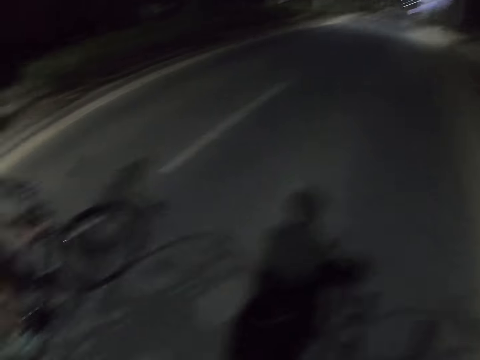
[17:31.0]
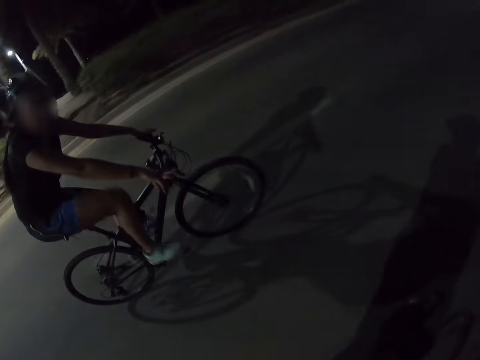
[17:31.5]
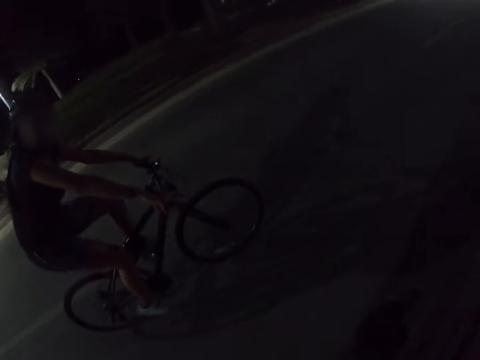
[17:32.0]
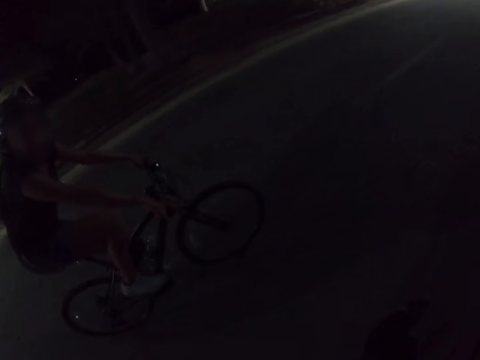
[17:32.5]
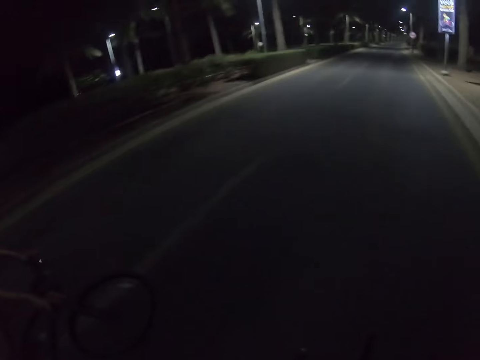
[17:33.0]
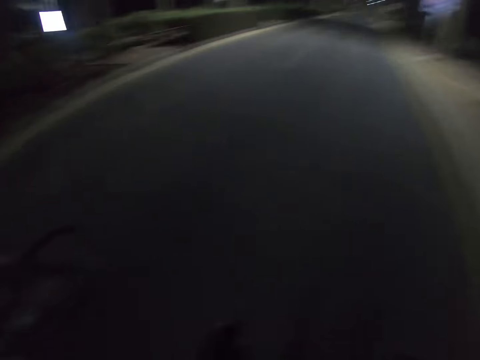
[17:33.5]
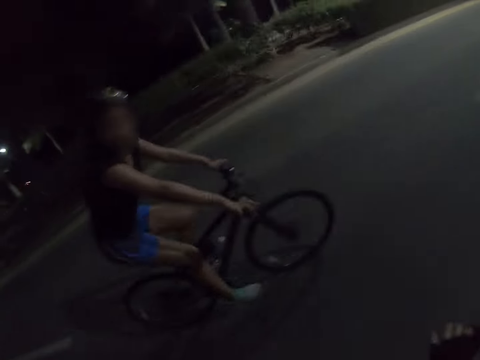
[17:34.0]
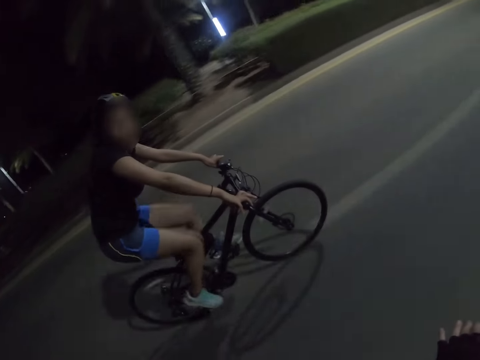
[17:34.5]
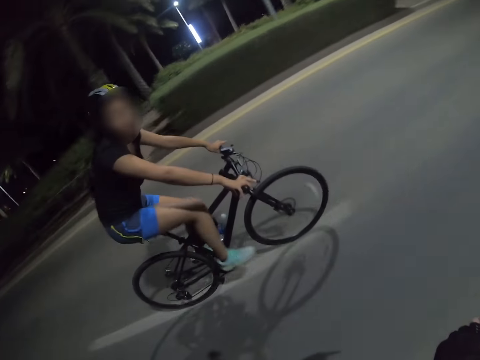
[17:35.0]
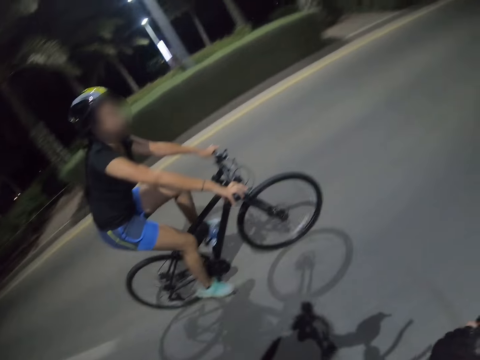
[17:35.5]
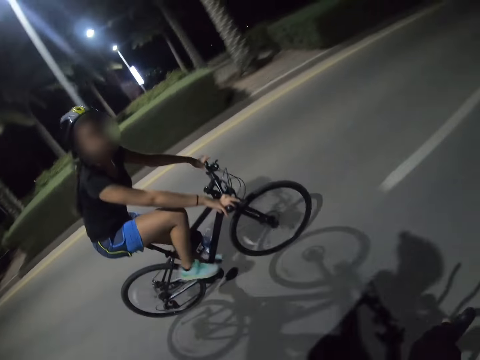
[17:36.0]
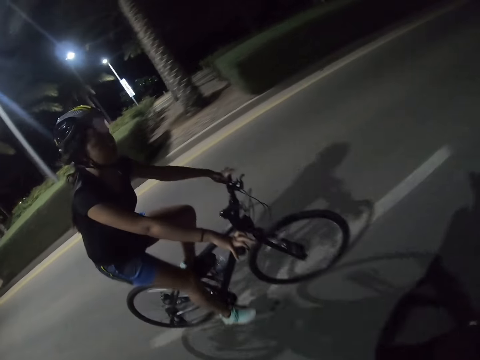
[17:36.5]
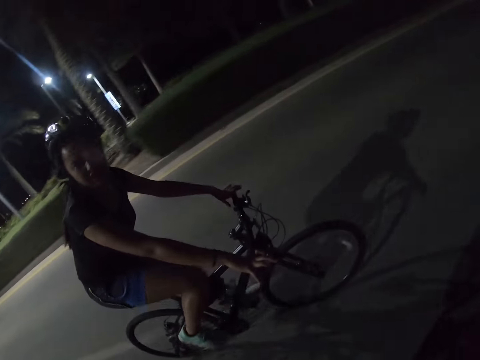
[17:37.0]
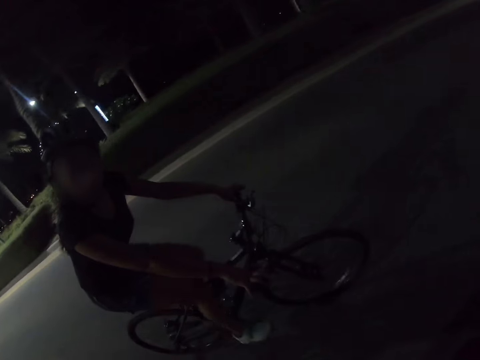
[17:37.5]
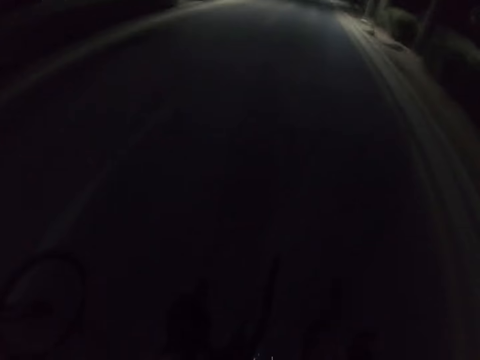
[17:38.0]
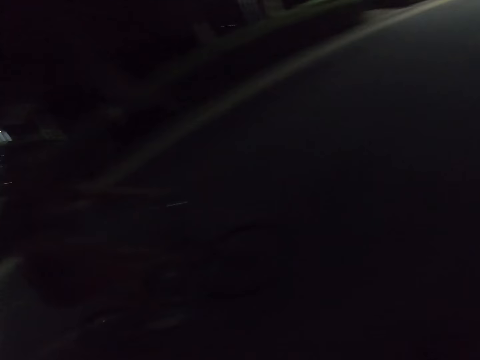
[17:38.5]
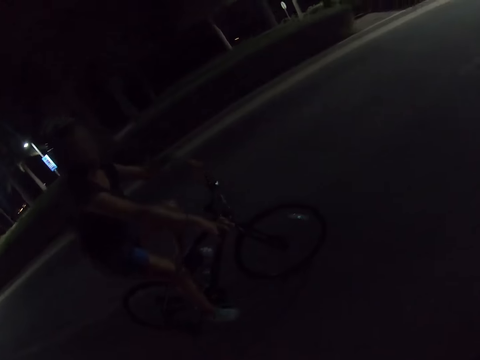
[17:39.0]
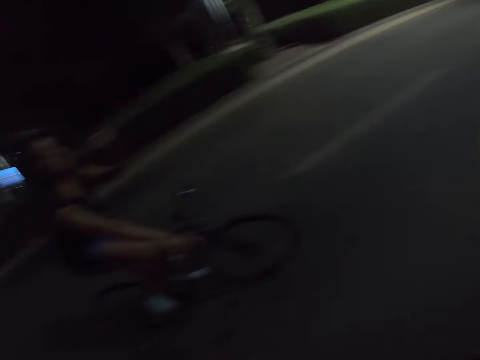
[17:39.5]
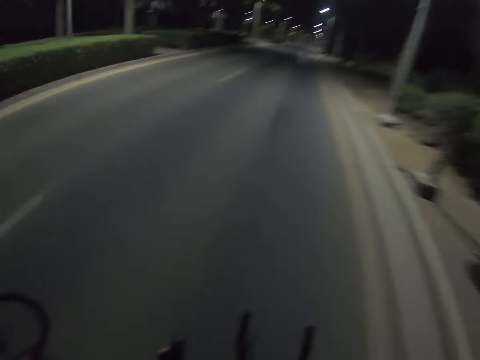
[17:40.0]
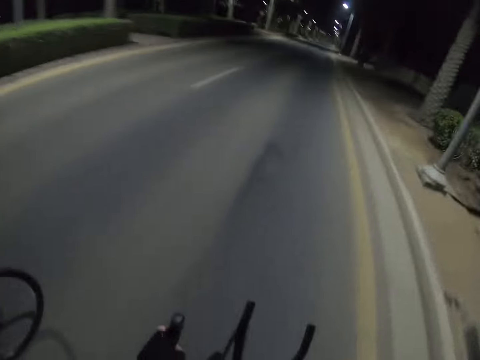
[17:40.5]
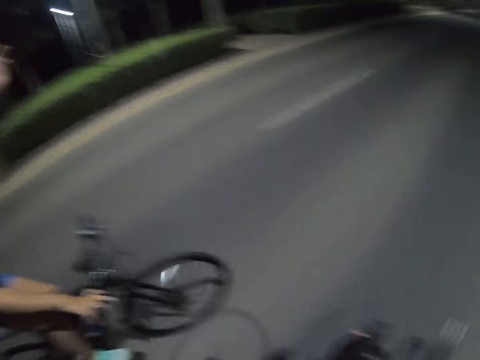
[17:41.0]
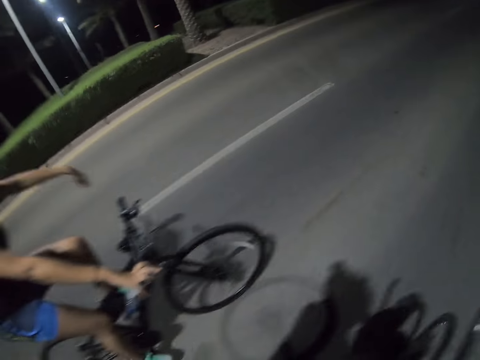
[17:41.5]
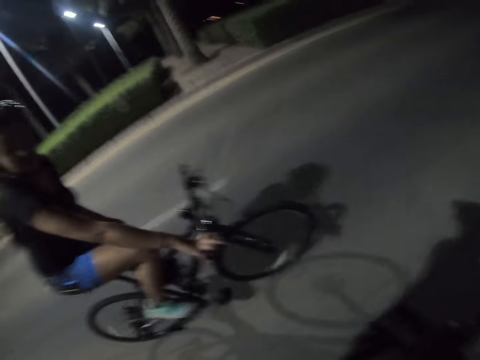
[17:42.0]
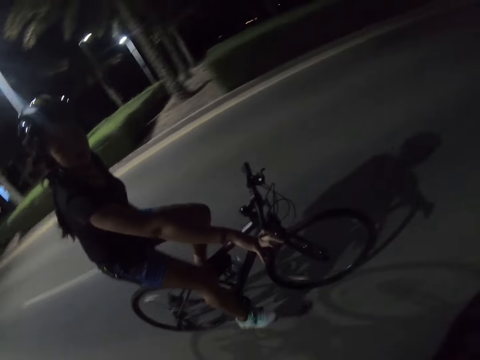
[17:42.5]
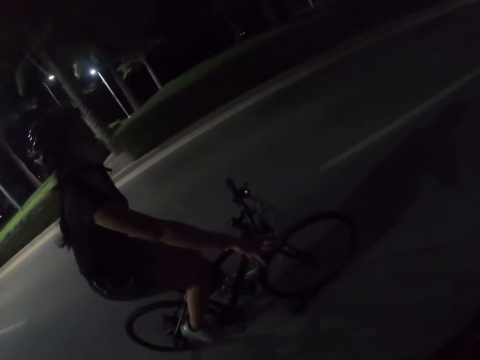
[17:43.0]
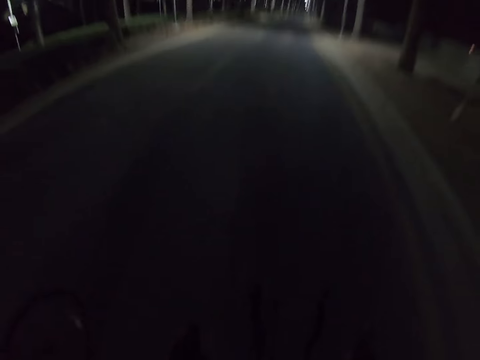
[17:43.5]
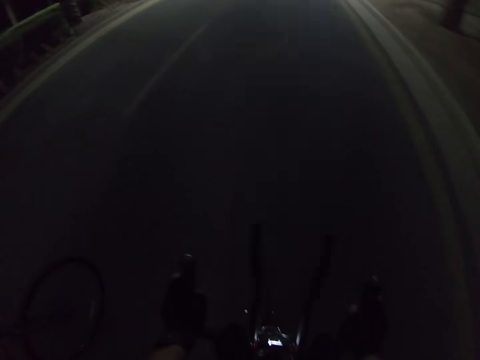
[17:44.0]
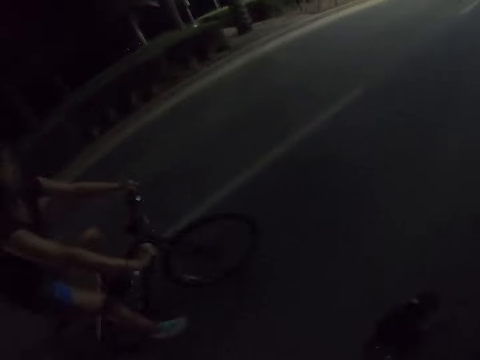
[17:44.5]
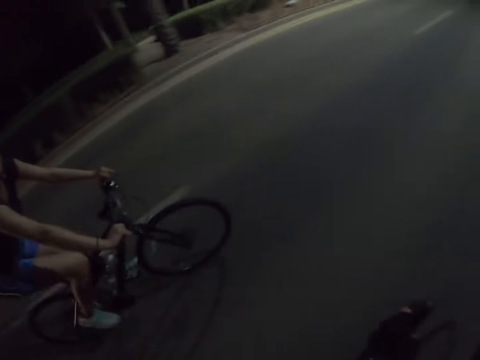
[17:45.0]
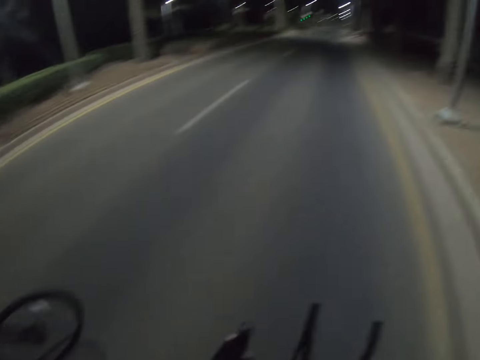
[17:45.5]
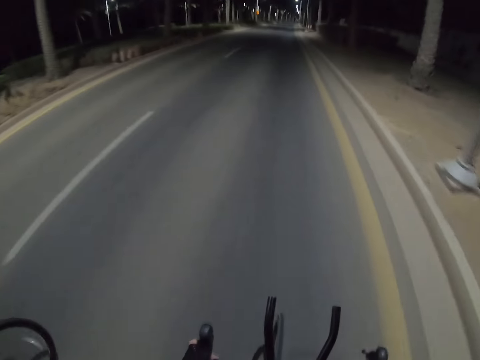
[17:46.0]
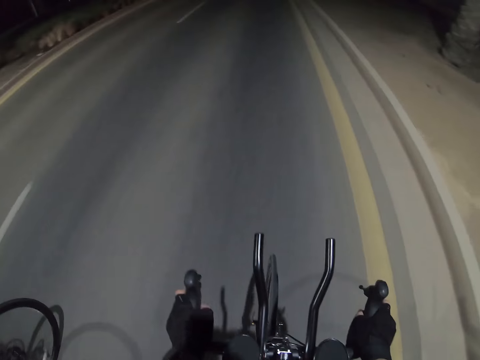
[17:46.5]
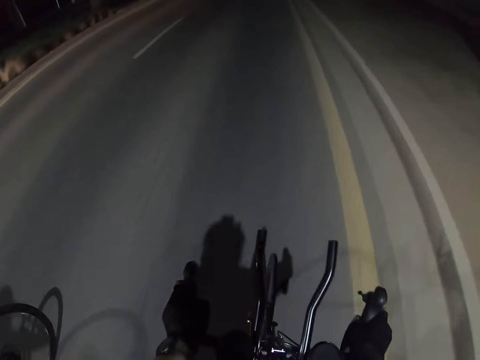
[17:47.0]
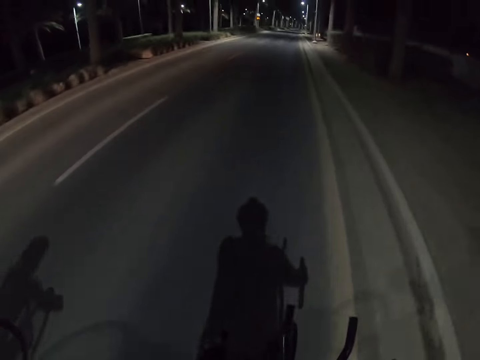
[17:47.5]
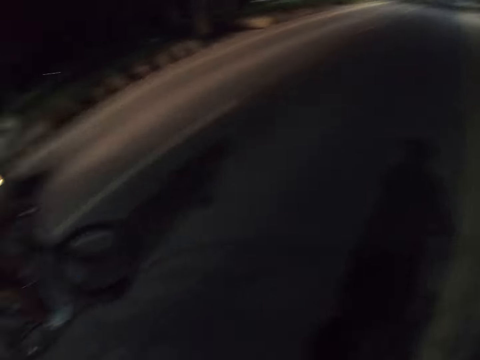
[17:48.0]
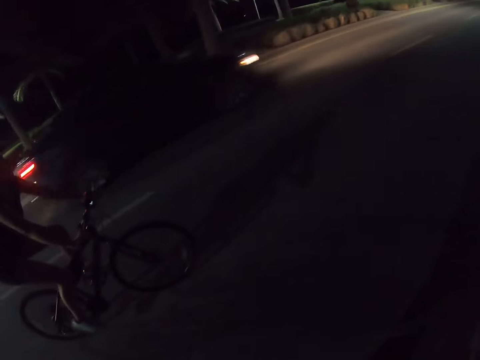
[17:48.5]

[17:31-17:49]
The camera wearer rides a bicycle on the road. A person converses with the camera wearer. The camera wearer rides the bicycle on the road. The person converses with the camera wearer. The camera wearer looks around. They ride the bicycle on the road. They interact with the person. The person converses with the camera wearer and sways a hand. The camera wearer looks around. They ride the bicycle on the road. They interact with the person. The person converses with the camera wearer. The camera wearer looks around. They ride the bicycle on the road. They interact with the person and look around.

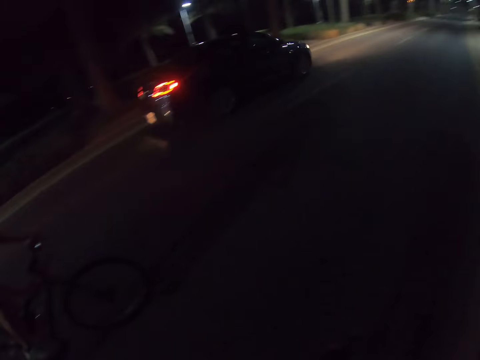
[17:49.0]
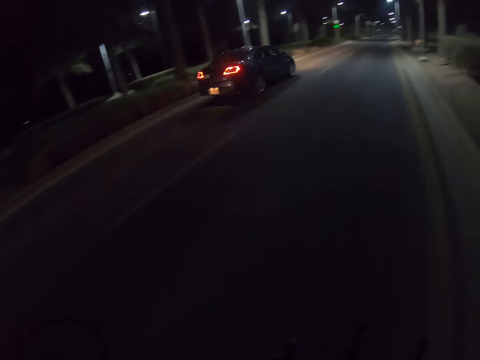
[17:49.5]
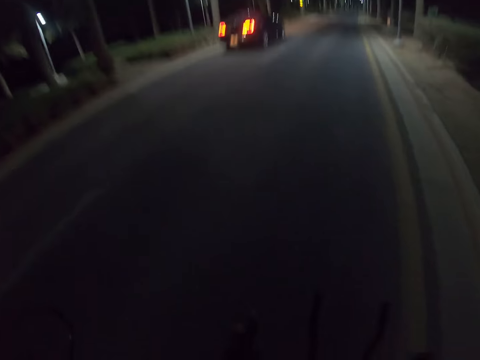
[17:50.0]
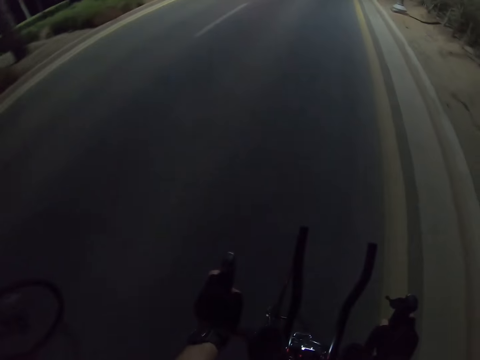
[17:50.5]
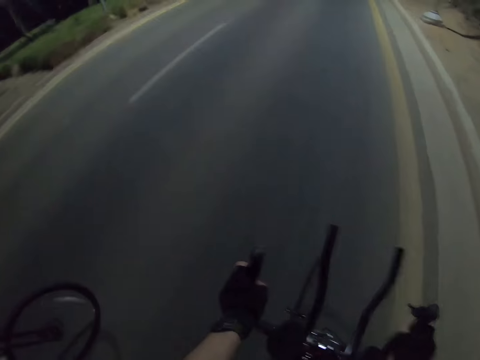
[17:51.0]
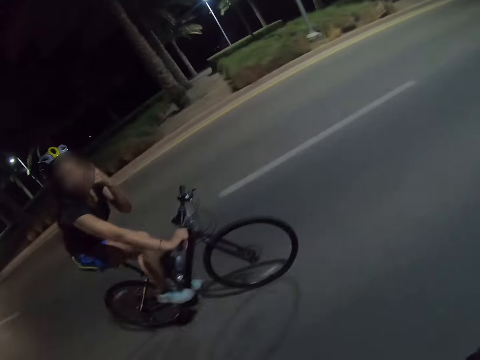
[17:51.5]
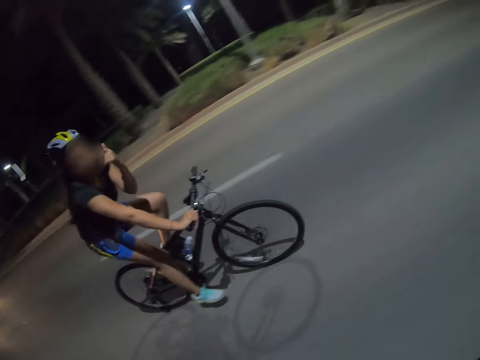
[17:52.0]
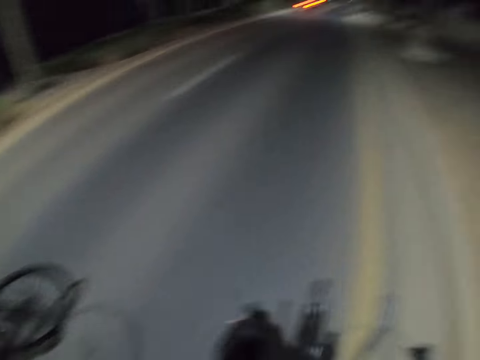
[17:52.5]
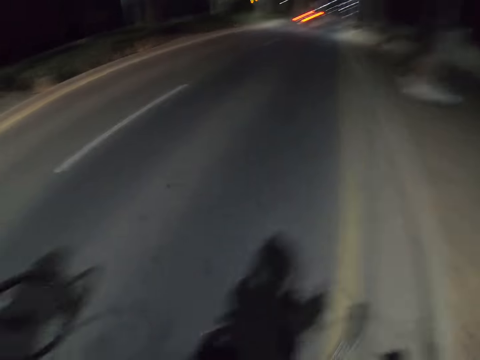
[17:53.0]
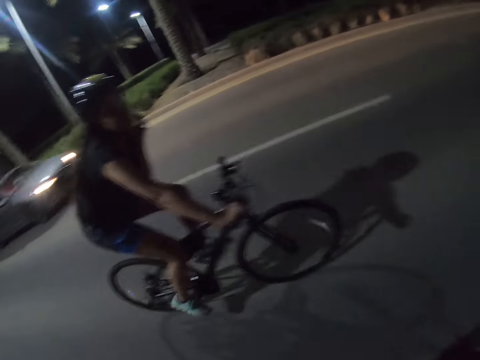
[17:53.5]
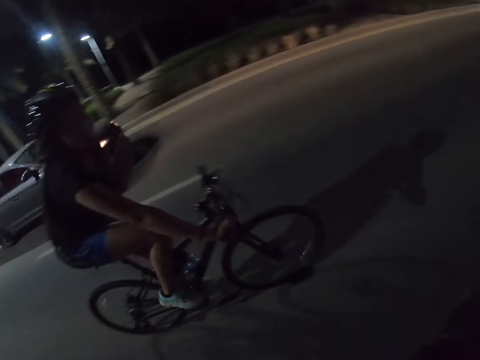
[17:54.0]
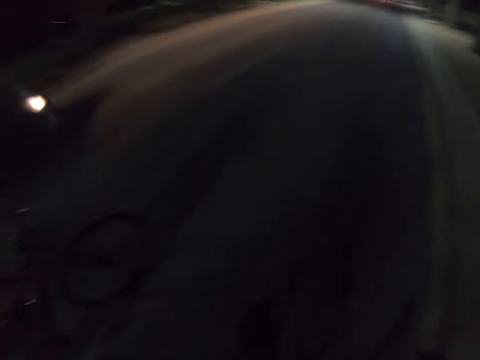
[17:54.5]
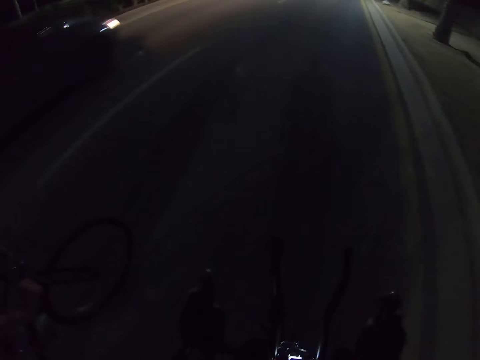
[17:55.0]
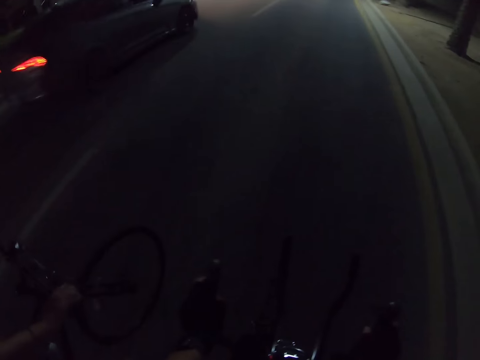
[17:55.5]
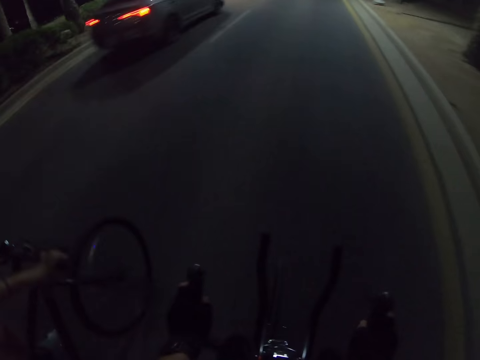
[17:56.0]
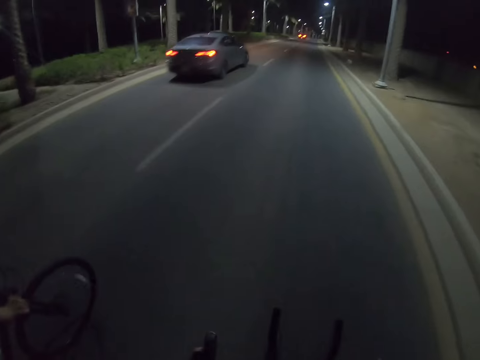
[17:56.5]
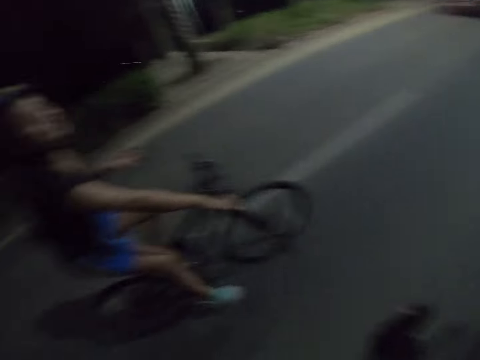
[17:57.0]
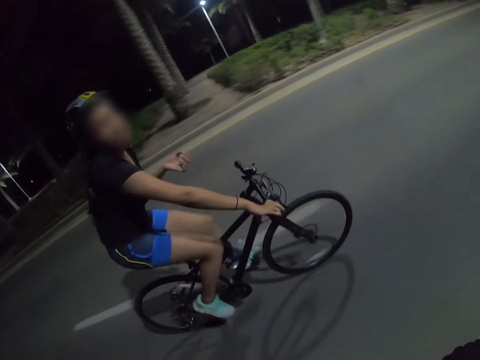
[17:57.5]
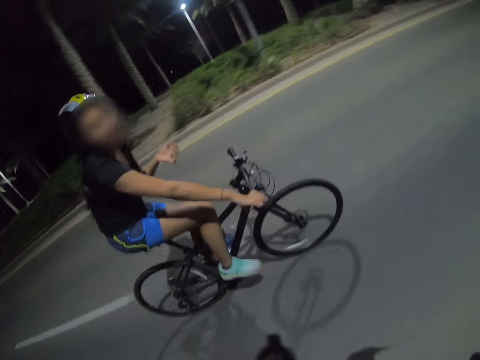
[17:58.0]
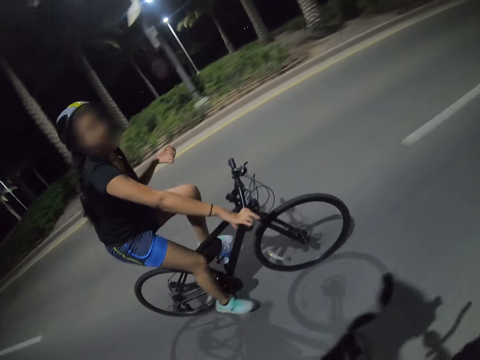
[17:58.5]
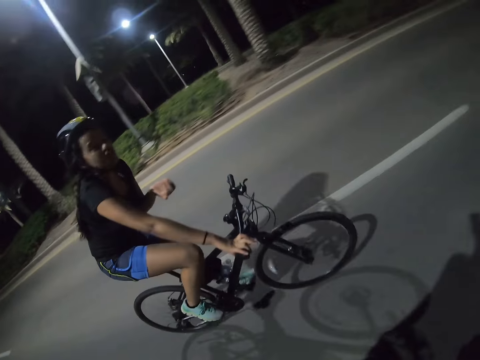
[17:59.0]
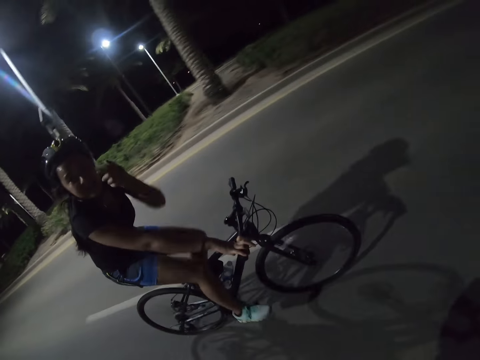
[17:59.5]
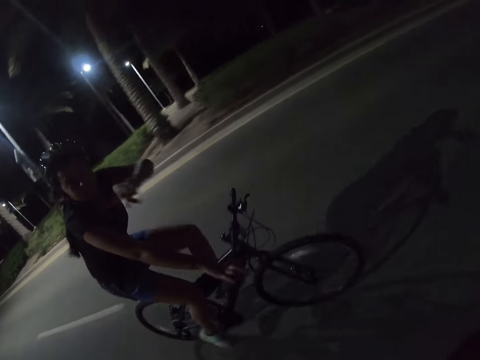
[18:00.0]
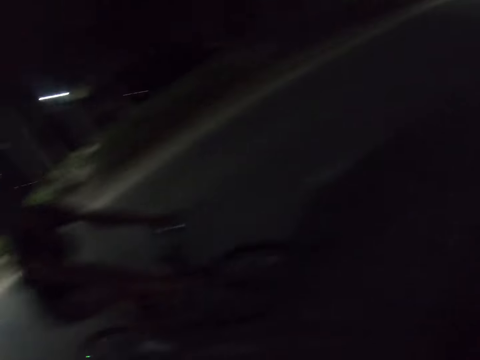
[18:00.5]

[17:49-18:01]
A cyclist talks to the camera wearer. The cyclist touches the face. The camera wearer looks around. They ride a bicycle on the road. They interact with the cyclist. The cyclist touches the face. The camera wearer looks around. They ride the bicycle on the road. They interact with the cyclist. The cyclist converses with the camera wearer and sways a hand.
